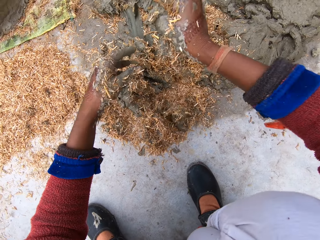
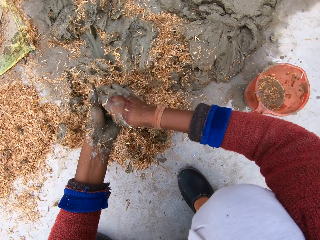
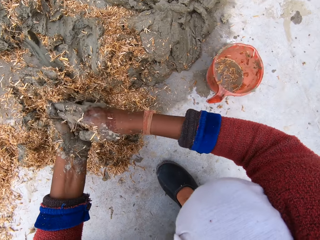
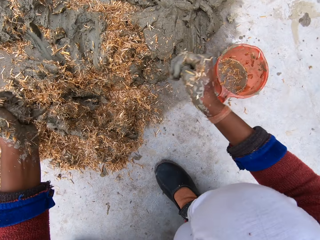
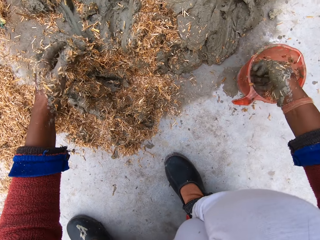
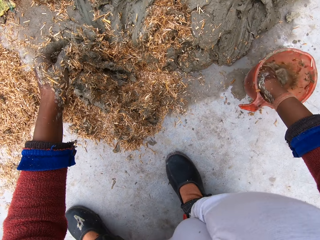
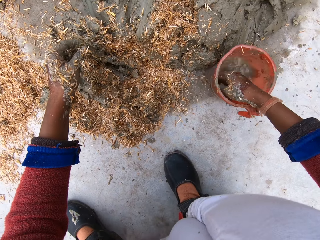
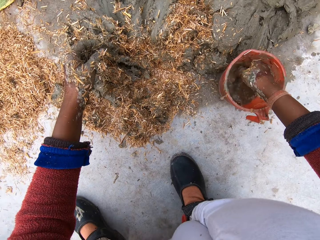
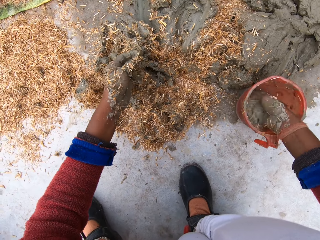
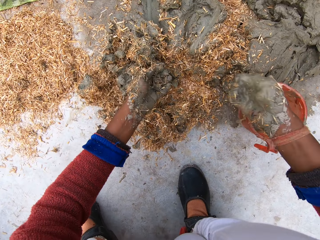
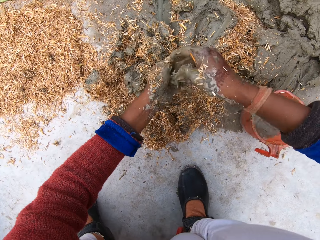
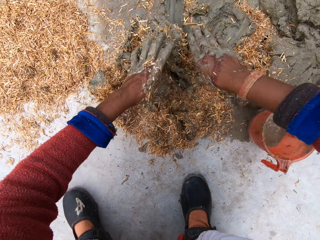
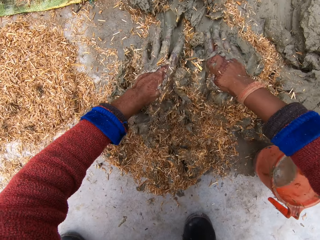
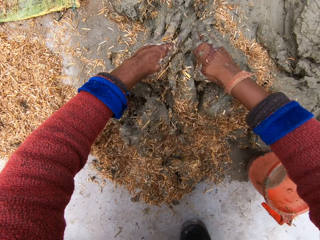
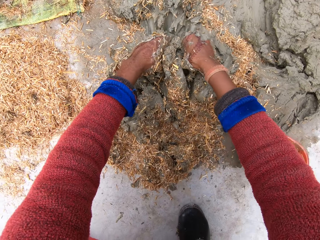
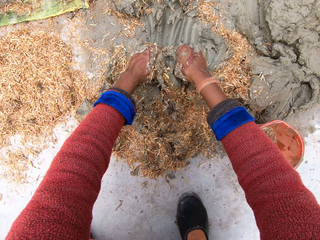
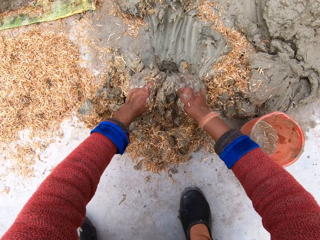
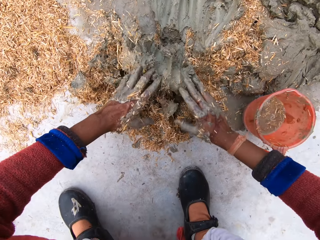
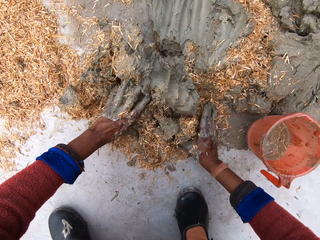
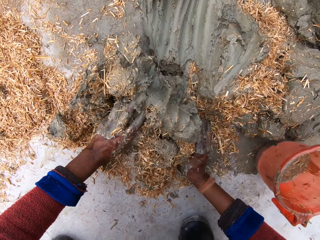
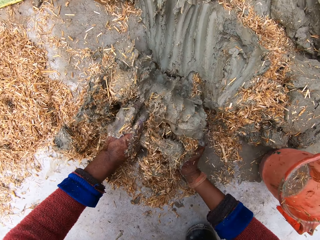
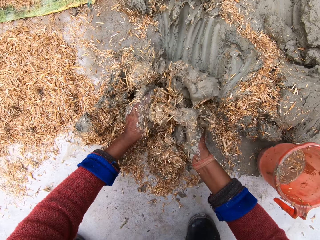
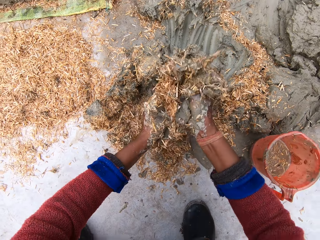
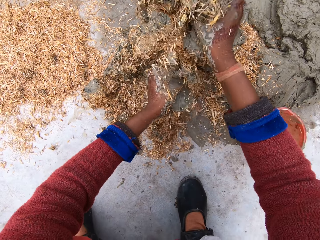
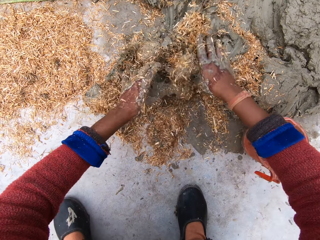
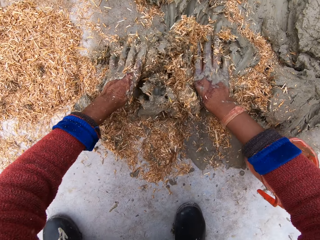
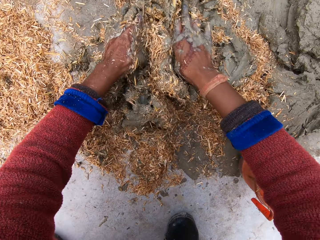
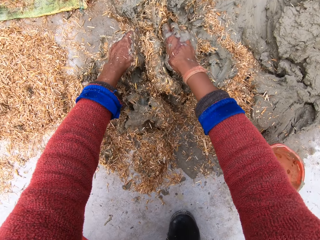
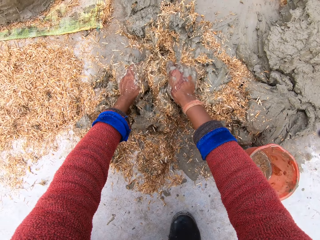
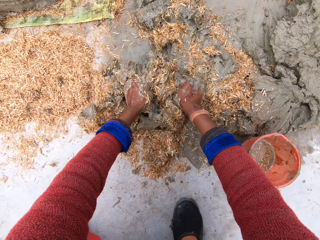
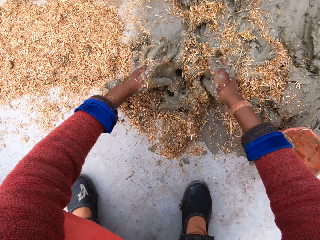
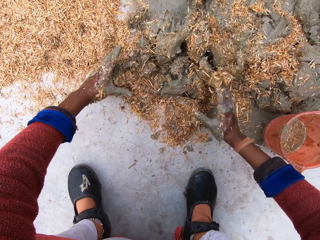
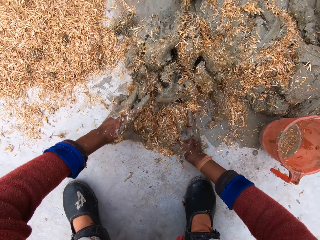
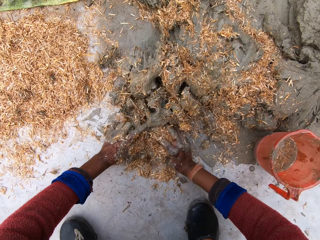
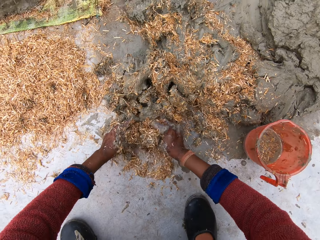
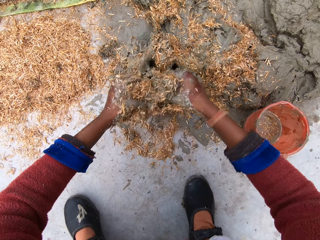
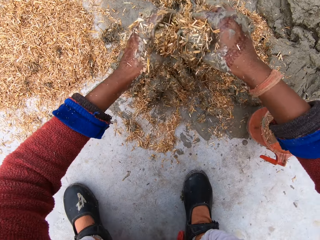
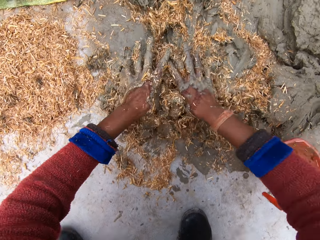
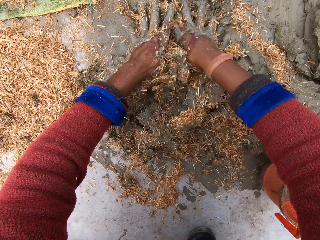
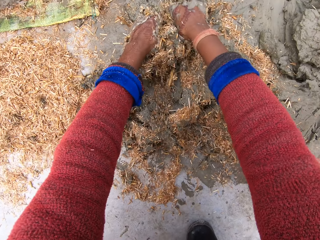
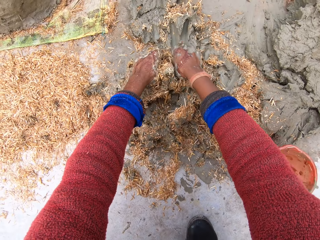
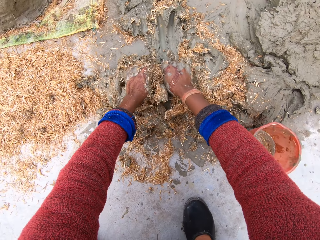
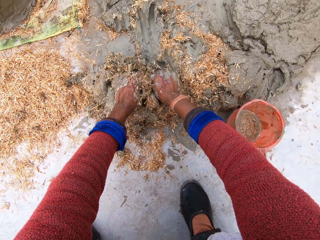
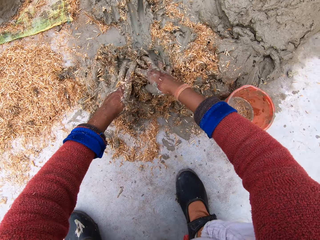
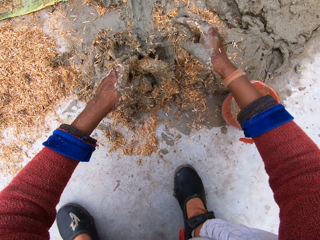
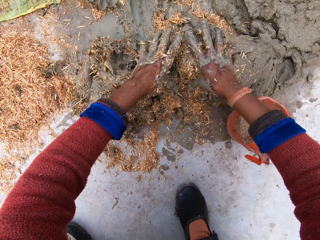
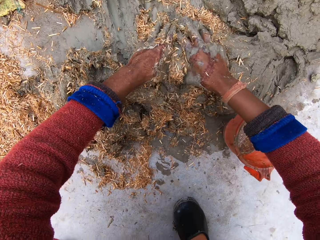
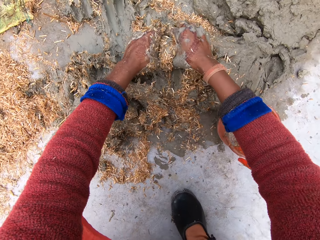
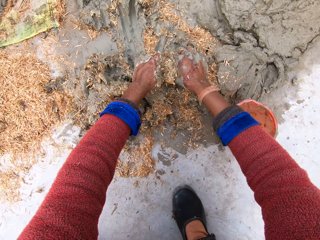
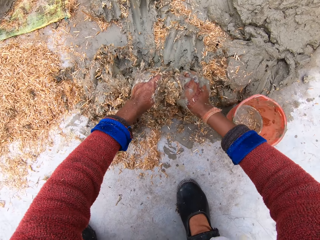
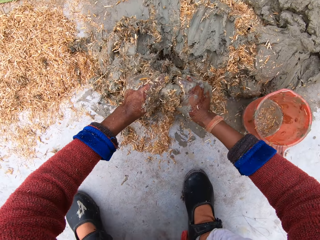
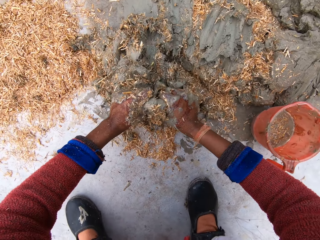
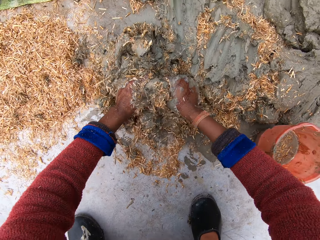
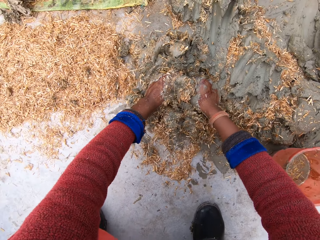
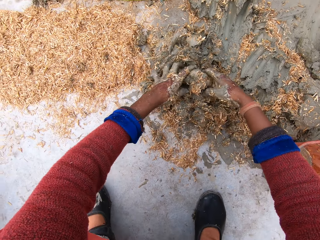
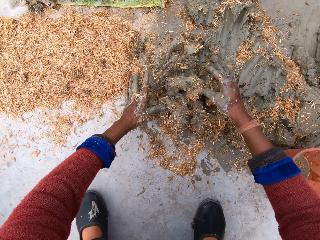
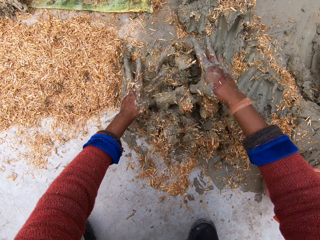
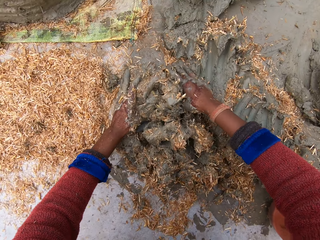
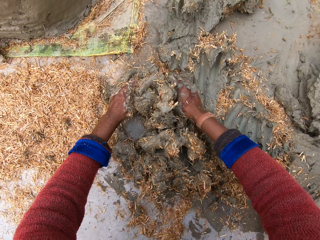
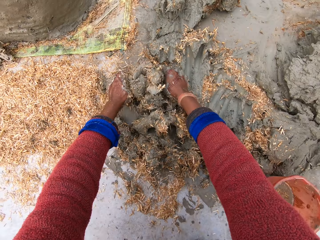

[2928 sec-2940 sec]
The camera wearer rubs her hands against each other. She removes clay from the hands. She moves the hand towards the cup or jug. She dips her right hand in the cup of water. She adjusts the cup with her right hand. She scoops water from the cup with her right hand. She pours the water in her right hand on the clay. She mixes the clay with the sawdust.

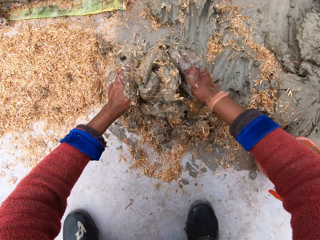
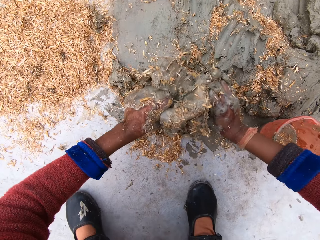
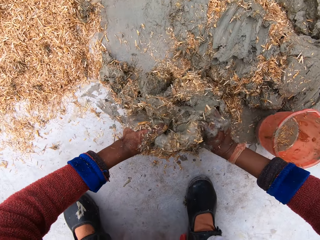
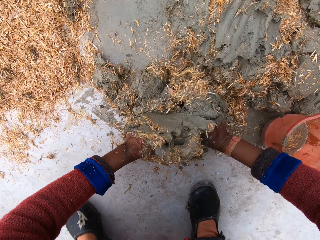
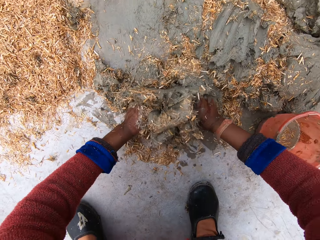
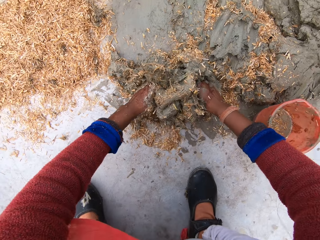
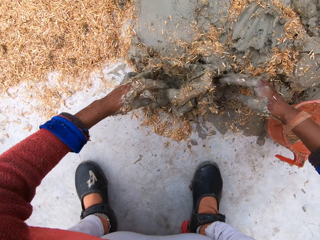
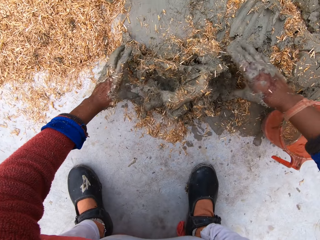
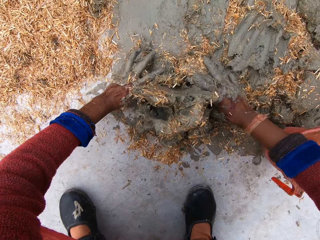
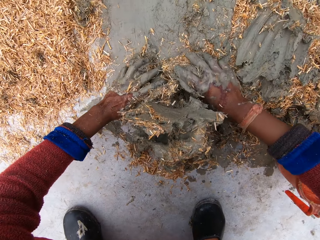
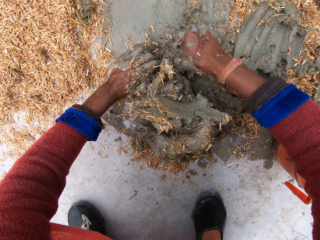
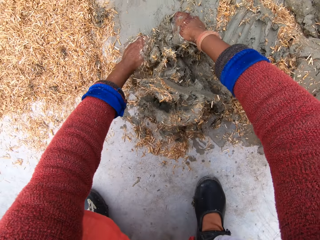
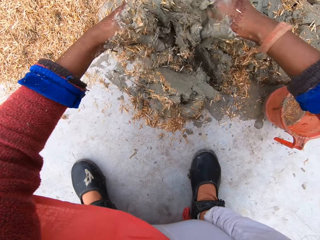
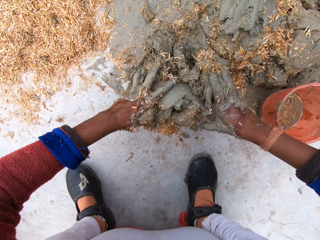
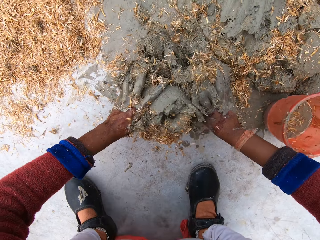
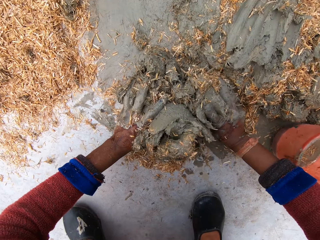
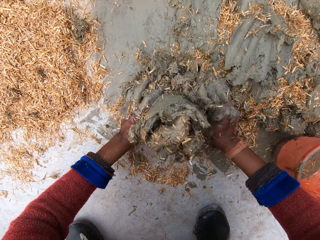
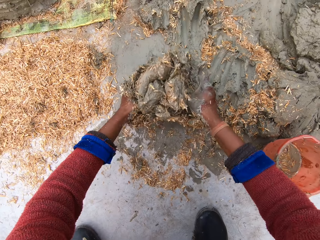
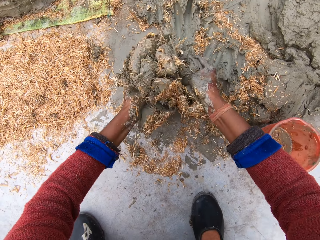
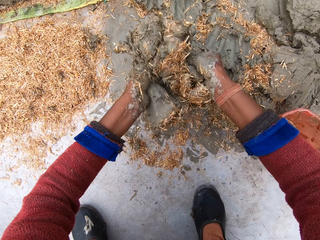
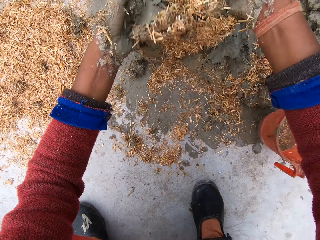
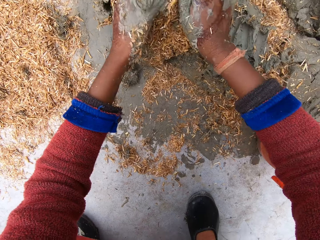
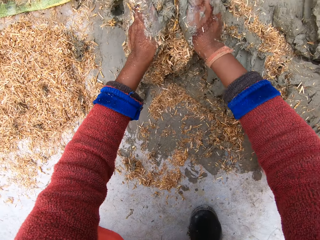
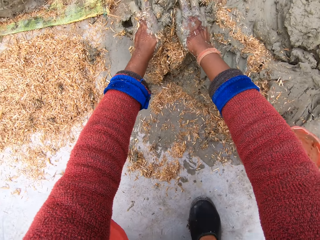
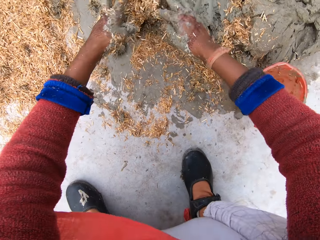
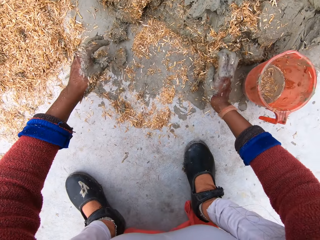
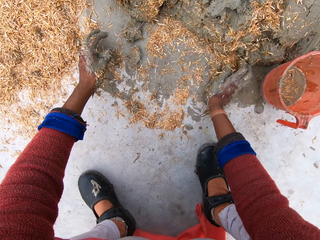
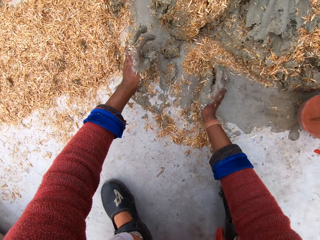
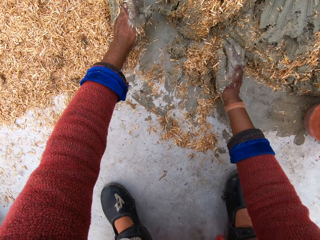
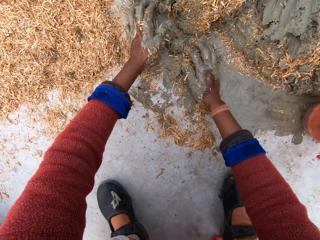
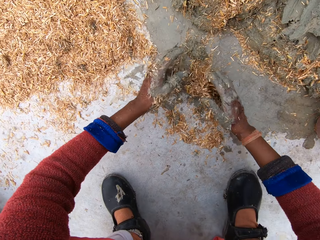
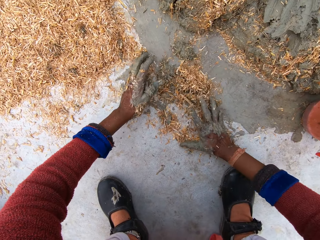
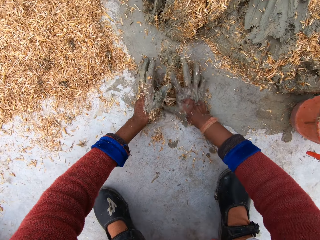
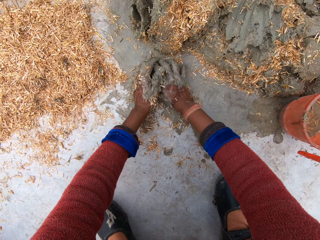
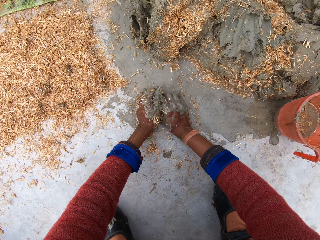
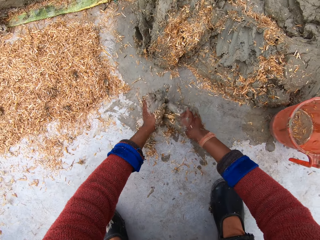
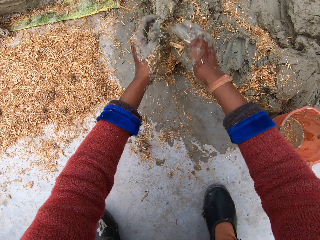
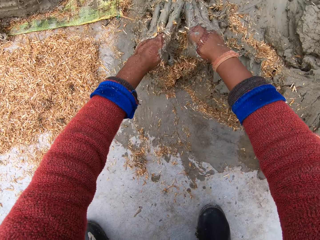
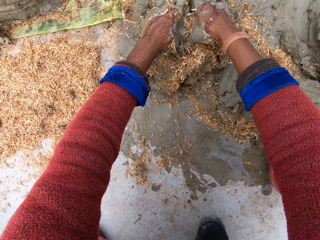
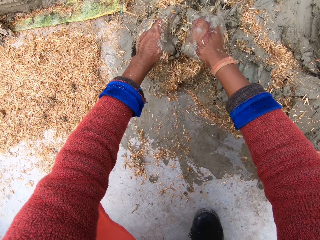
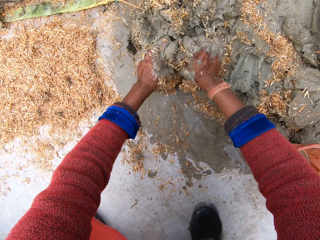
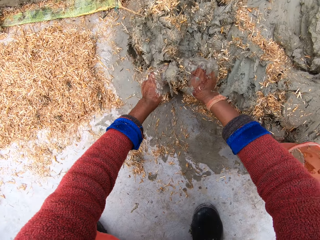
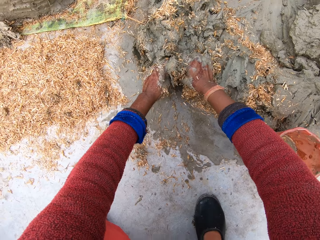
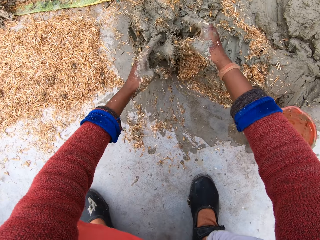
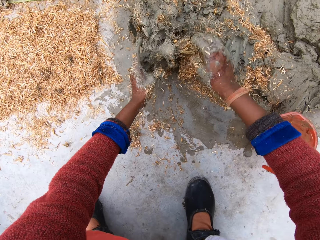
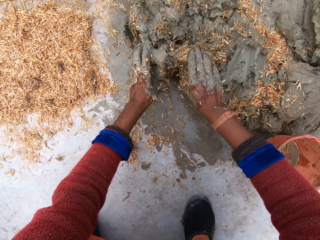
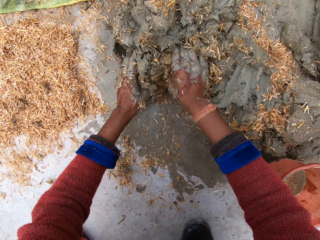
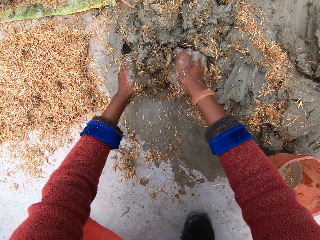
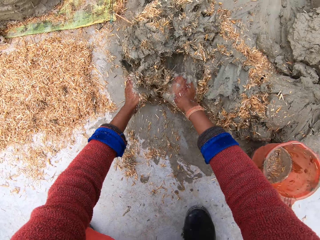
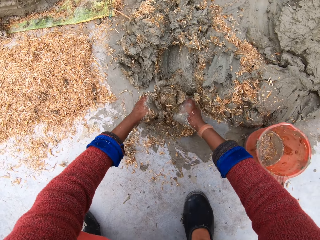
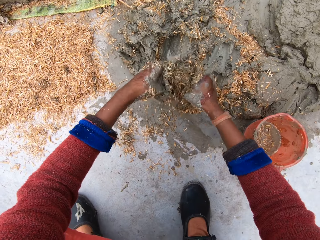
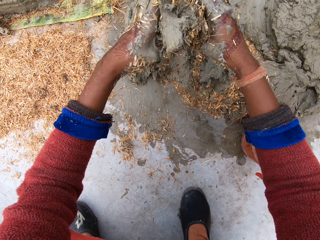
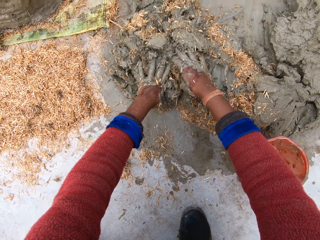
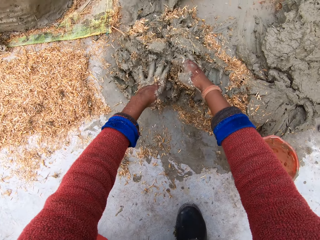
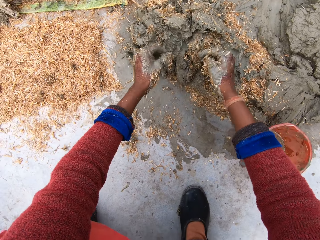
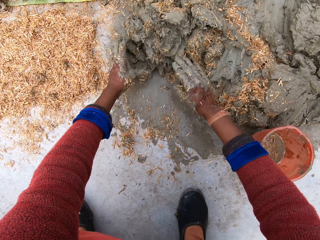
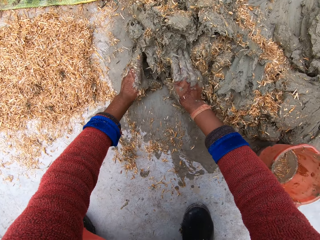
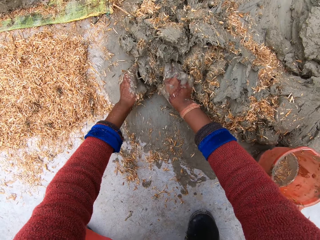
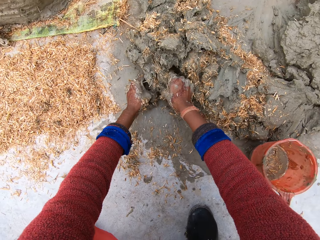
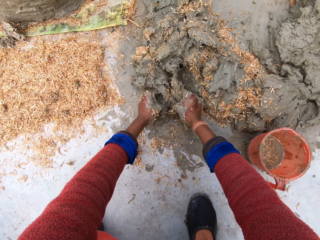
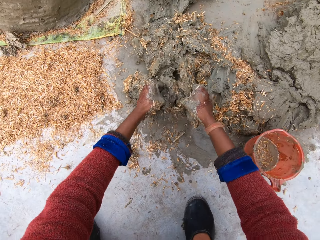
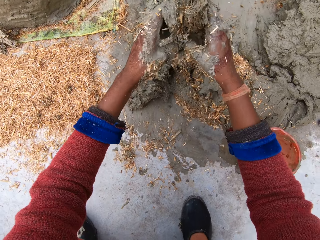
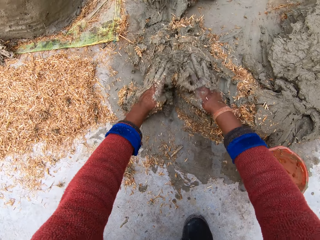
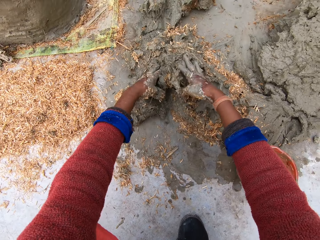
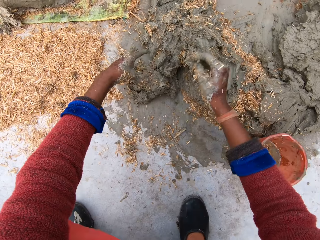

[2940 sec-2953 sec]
The camera wearer gathers sawdust. They collect the sawdust, pour the sawdust on clay, and mix the clay. They lift the clay, drop the clay, remove hands from the clay, lift the clay, and drop the clay.
